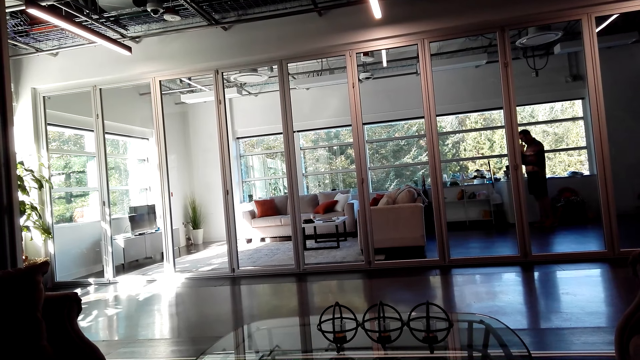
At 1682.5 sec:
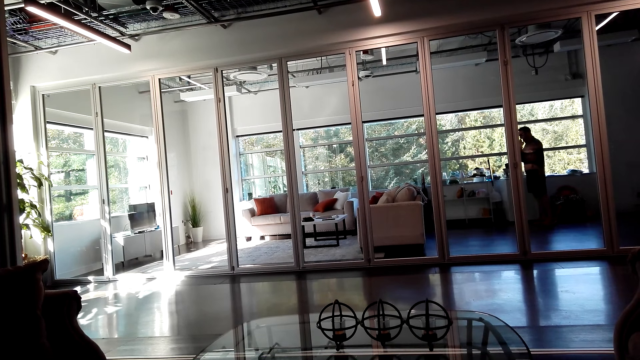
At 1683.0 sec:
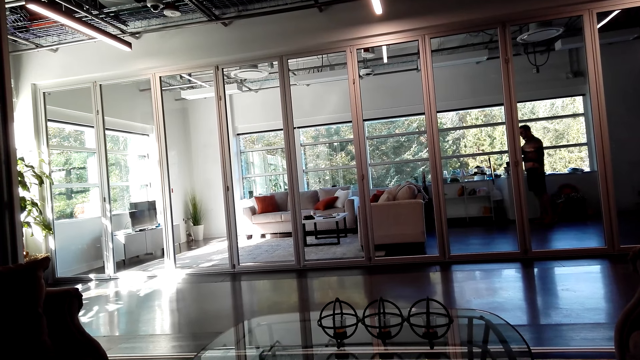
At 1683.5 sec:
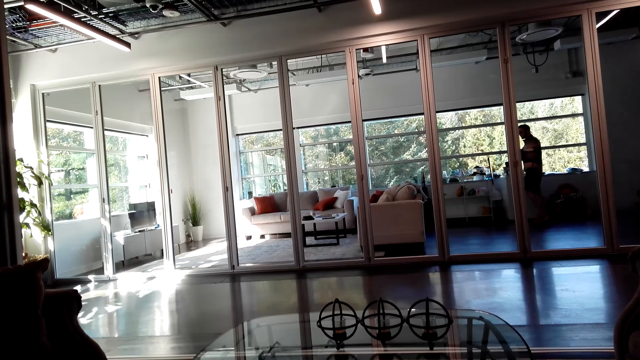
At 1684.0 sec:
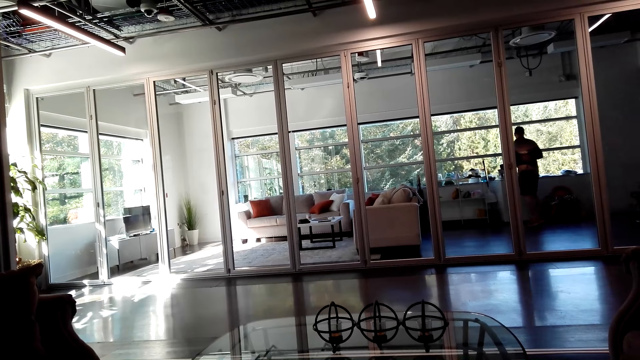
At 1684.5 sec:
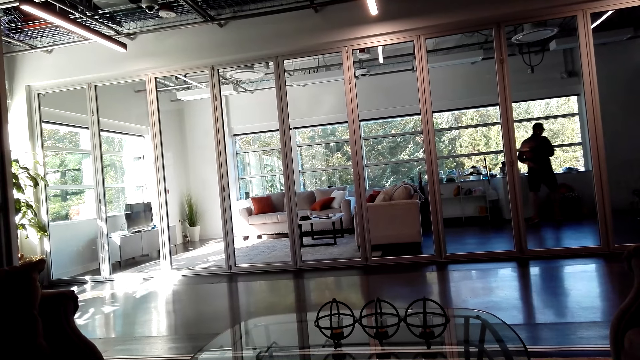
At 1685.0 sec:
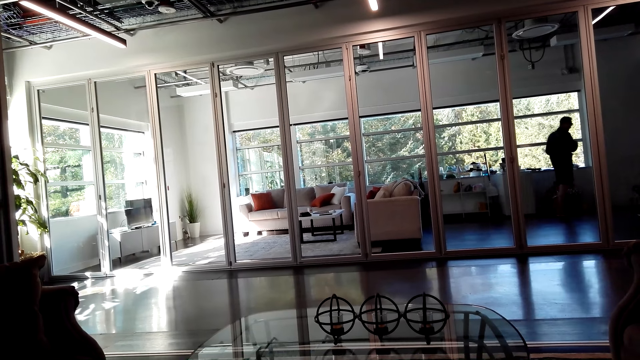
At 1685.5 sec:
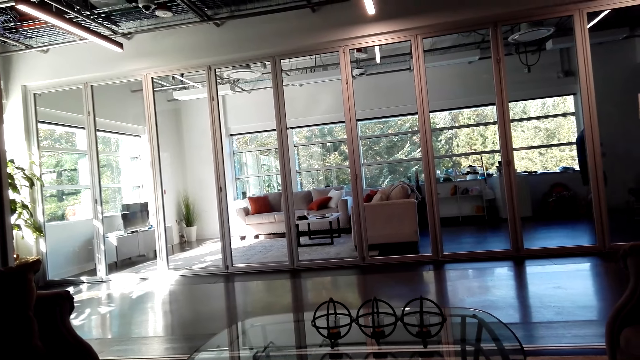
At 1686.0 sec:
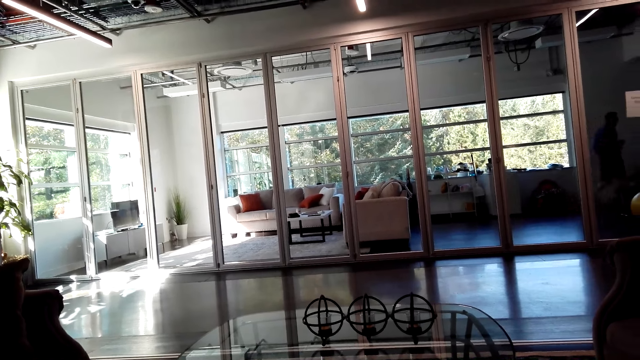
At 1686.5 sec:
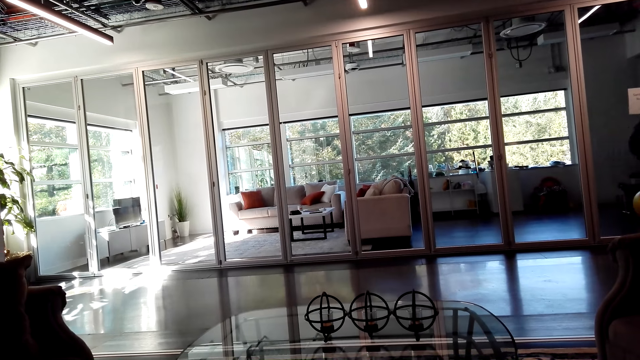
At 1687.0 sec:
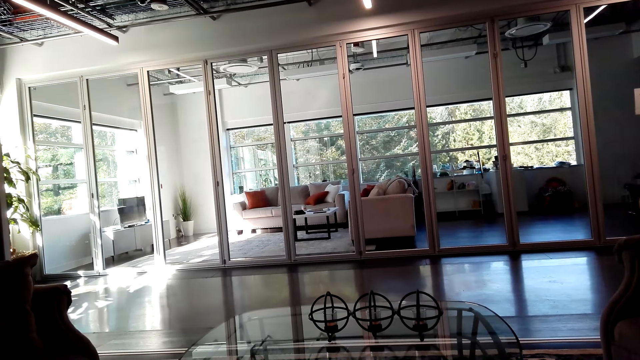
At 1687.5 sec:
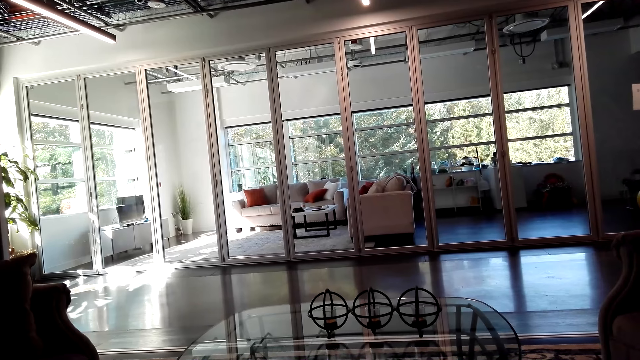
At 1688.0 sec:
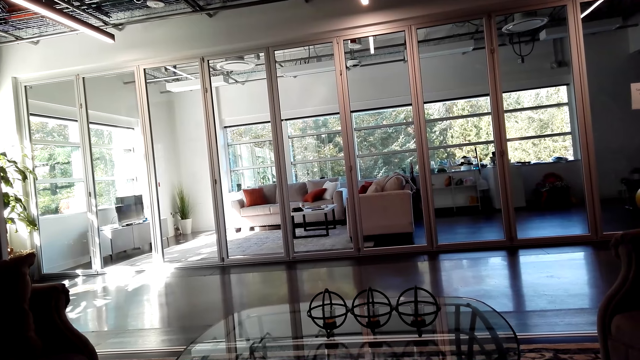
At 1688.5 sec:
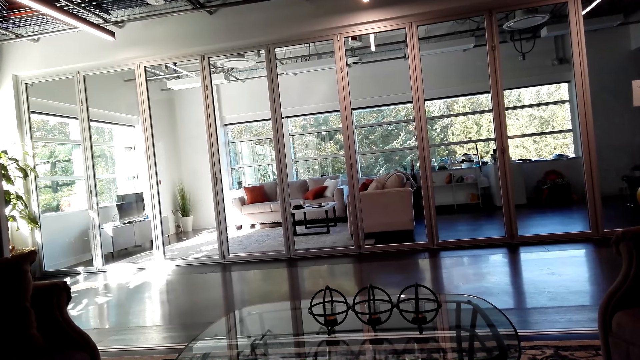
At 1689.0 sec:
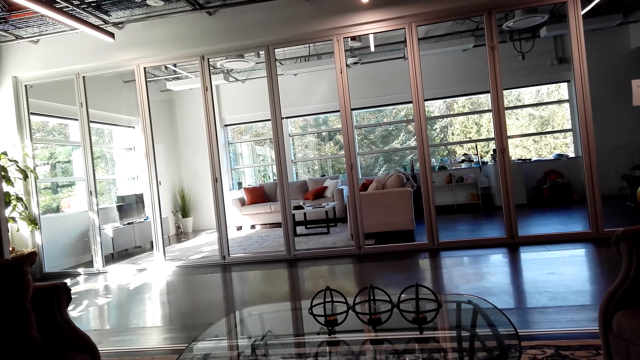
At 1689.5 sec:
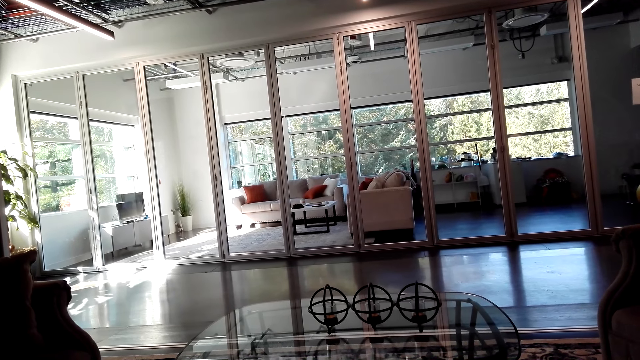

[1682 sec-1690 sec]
The camera wearer walks out.

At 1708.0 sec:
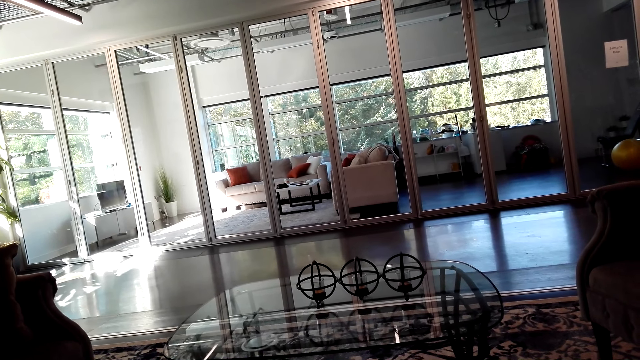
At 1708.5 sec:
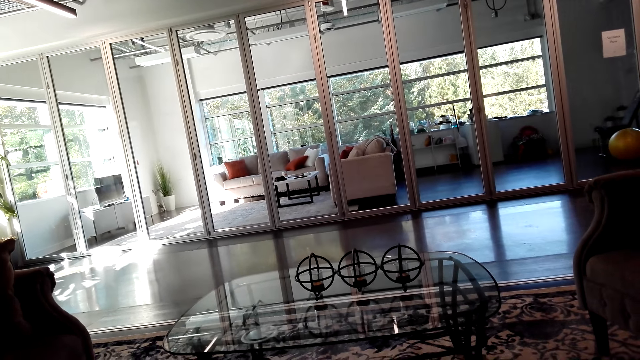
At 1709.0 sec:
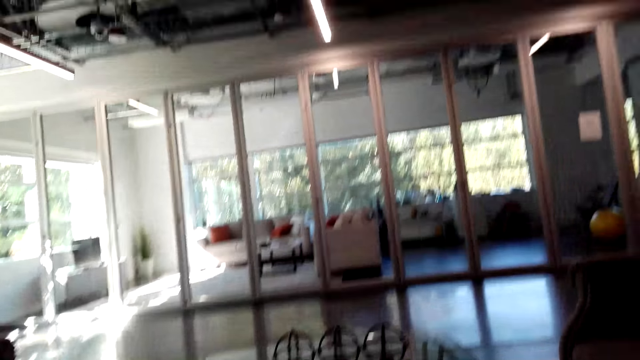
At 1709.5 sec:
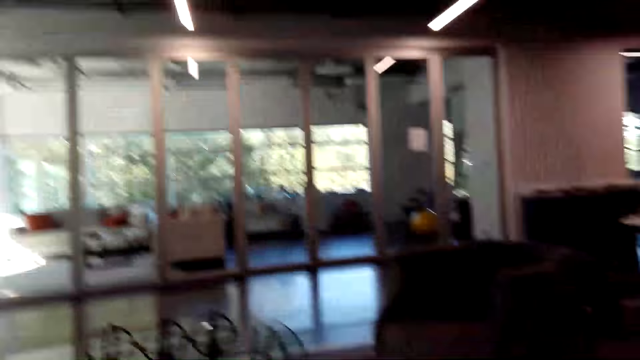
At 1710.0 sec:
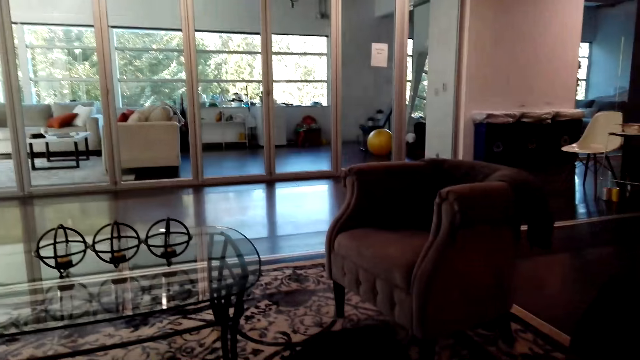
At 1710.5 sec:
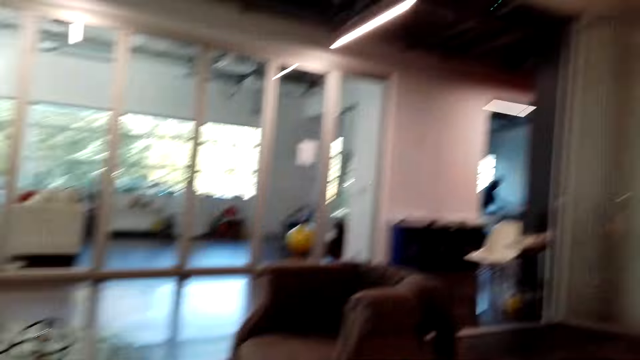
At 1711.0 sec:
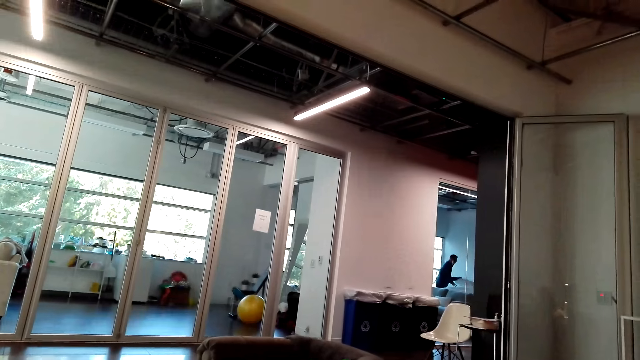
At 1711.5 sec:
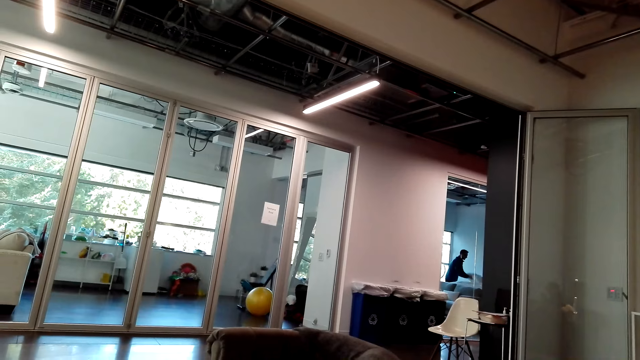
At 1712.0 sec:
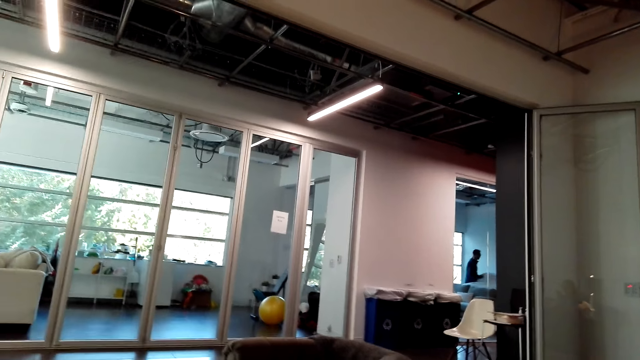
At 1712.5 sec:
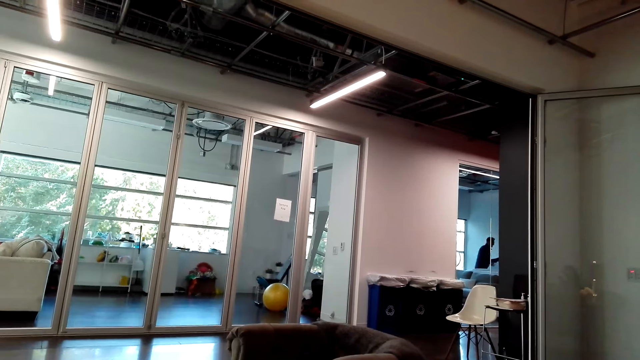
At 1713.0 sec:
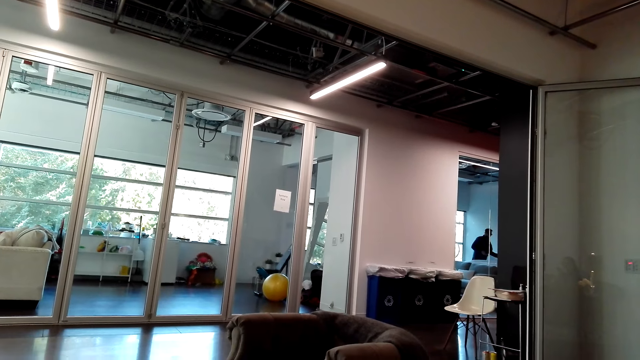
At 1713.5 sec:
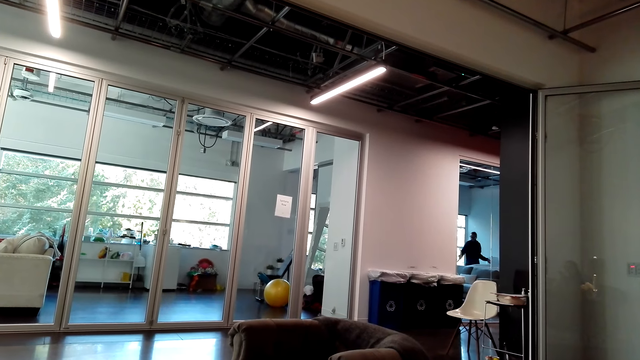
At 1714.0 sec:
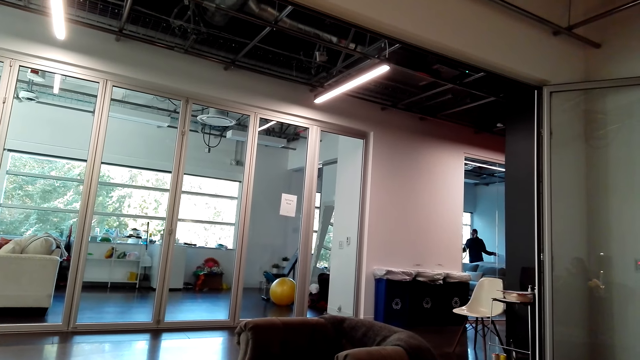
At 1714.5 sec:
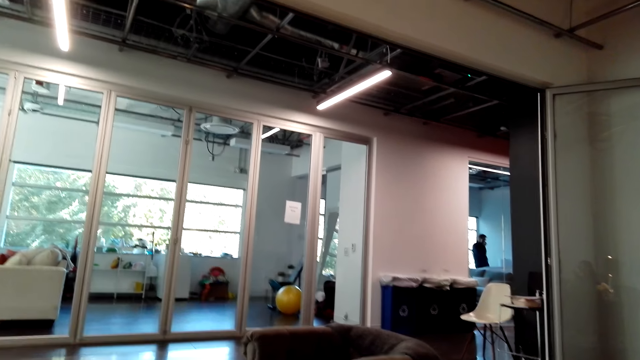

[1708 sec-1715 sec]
The camera wearer looks around.

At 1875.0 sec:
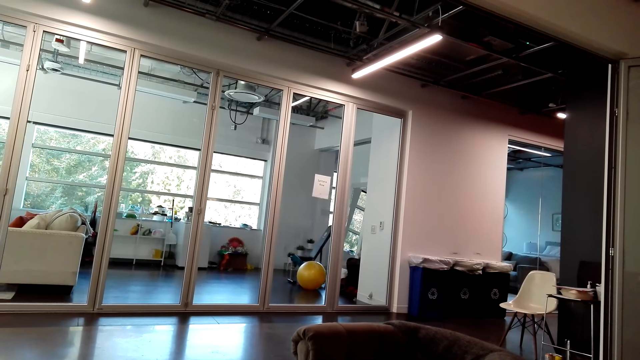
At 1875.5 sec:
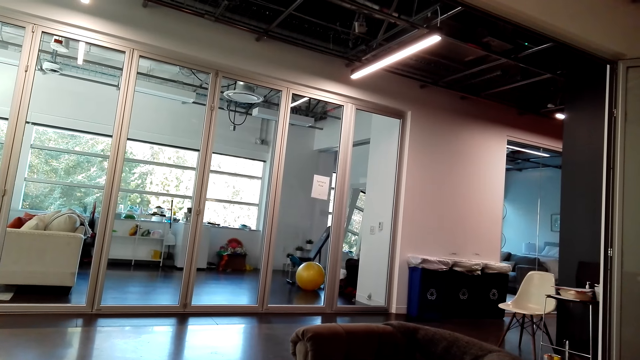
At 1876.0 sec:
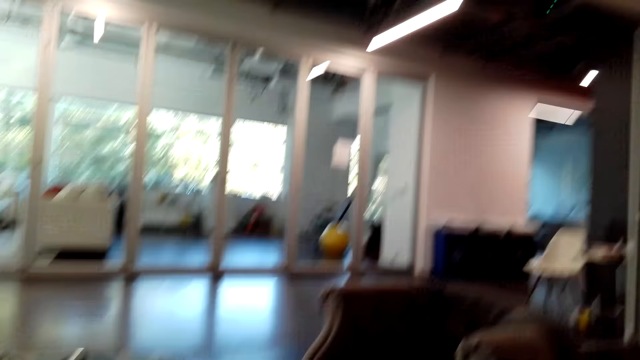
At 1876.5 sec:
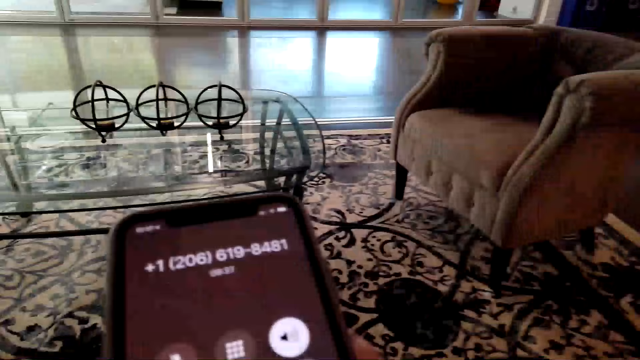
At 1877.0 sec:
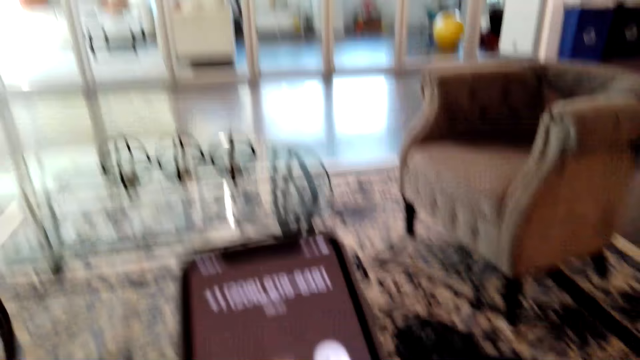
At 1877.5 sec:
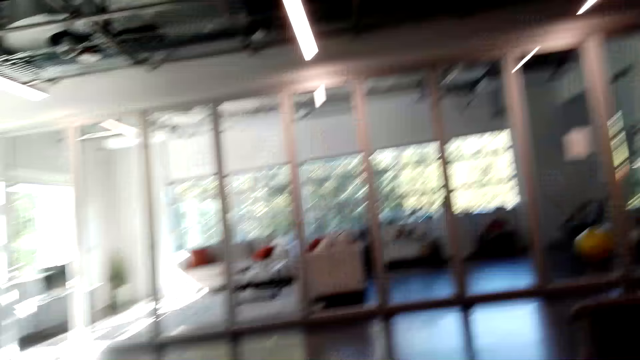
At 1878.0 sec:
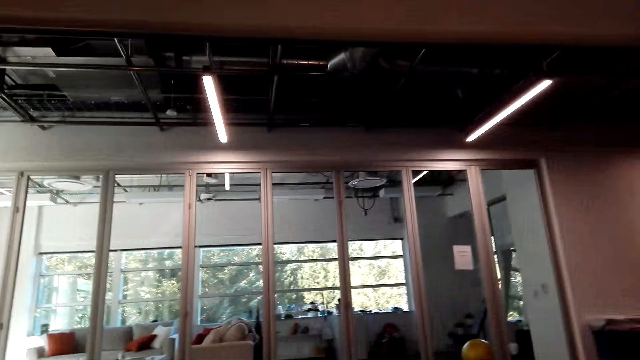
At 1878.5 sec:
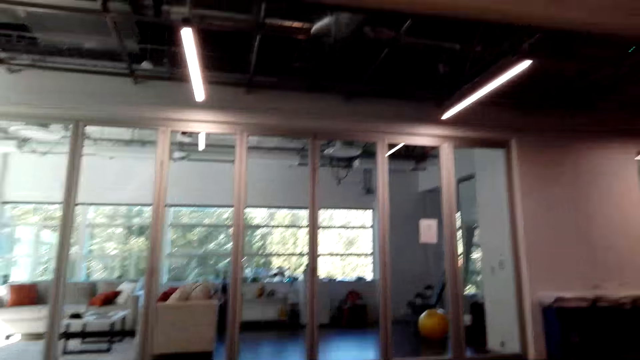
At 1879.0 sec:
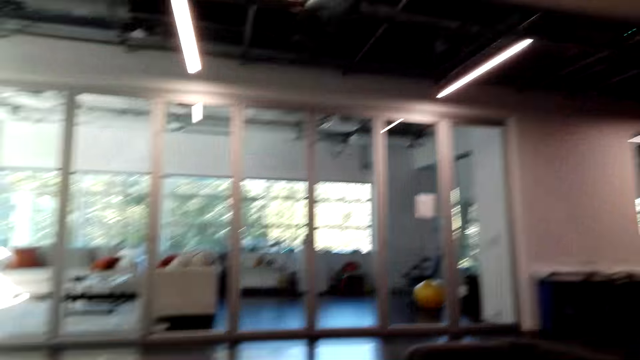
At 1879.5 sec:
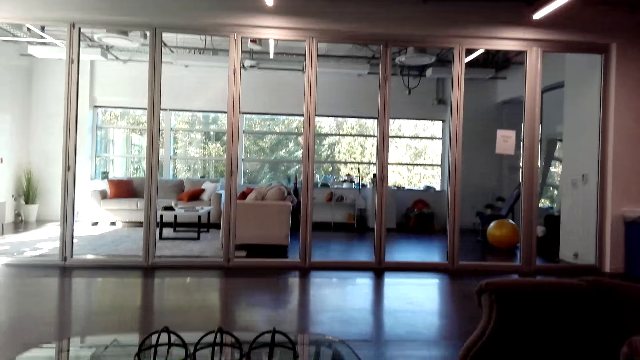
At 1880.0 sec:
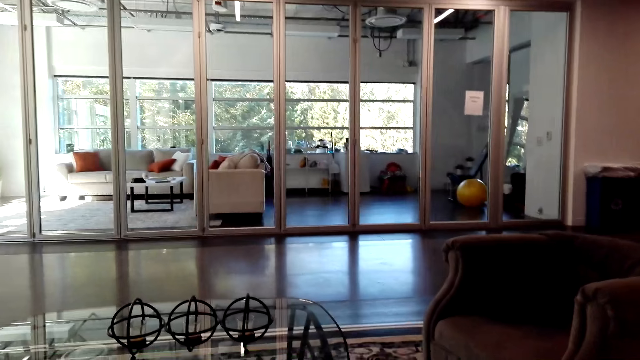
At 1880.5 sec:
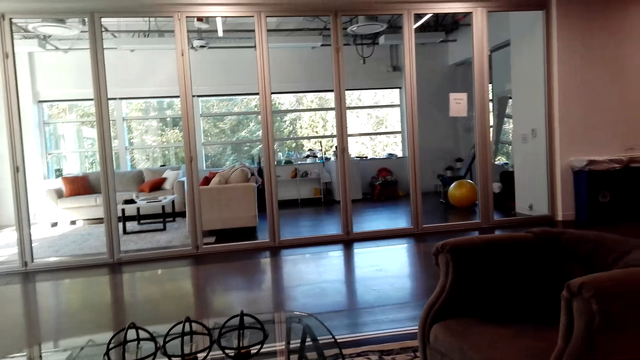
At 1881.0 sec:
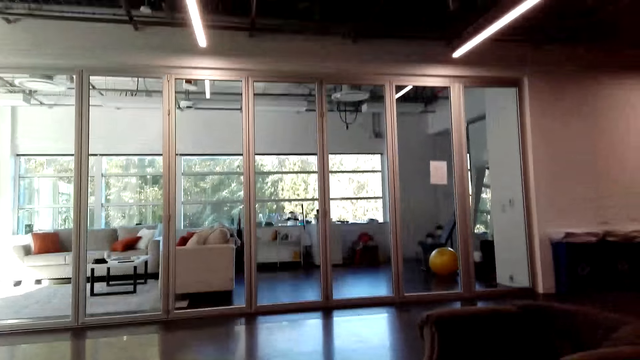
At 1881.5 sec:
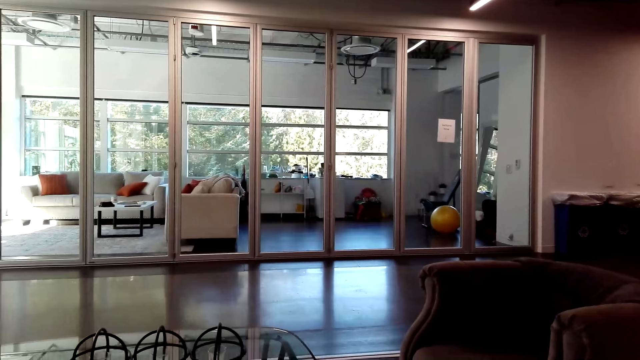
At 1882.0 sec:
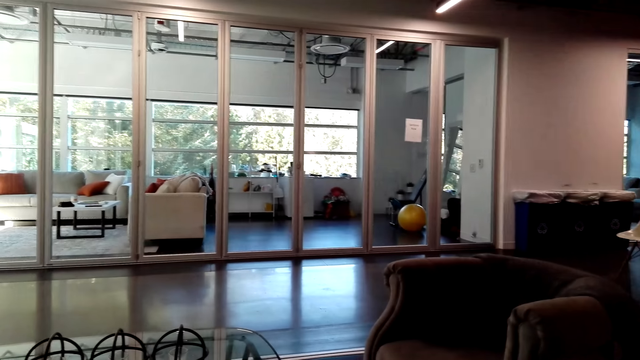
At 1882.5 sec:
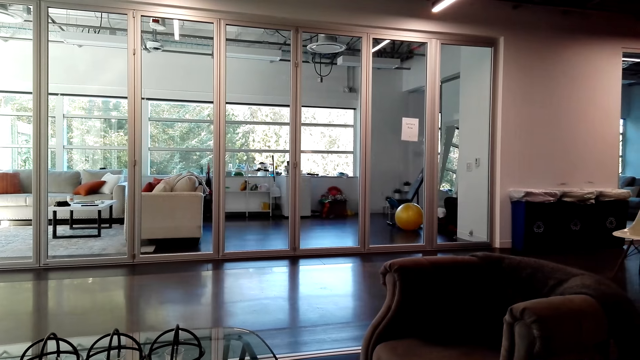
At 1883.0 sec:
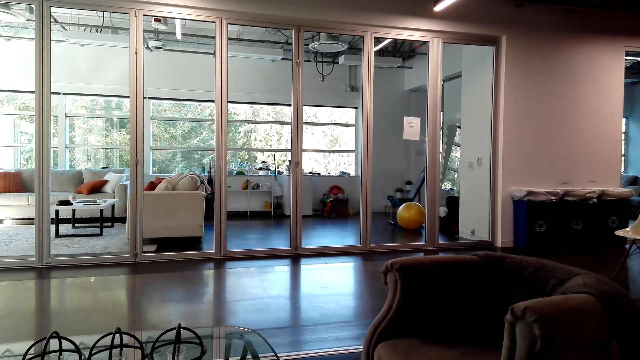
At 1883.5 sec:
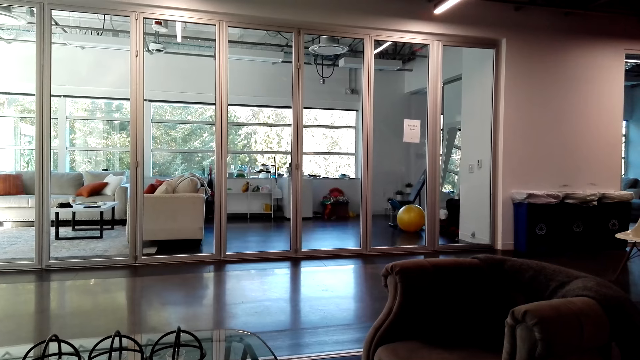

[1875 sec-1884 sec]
The camera wearer uses a phone.
